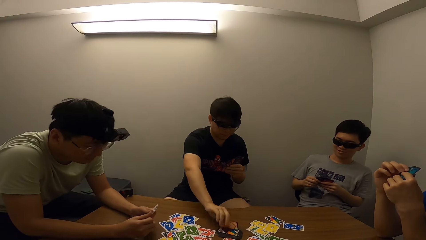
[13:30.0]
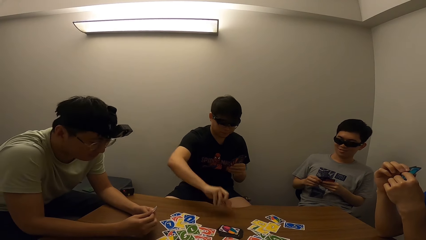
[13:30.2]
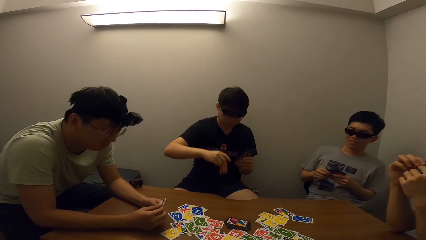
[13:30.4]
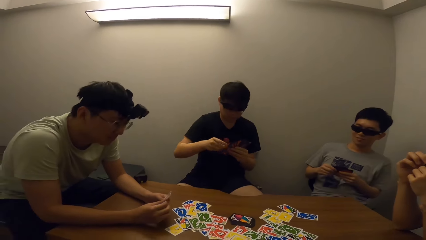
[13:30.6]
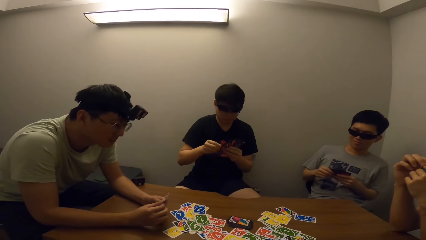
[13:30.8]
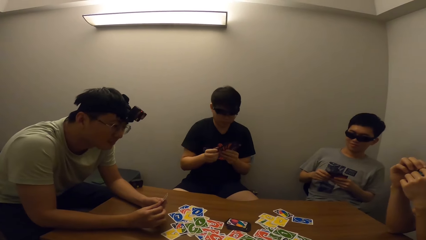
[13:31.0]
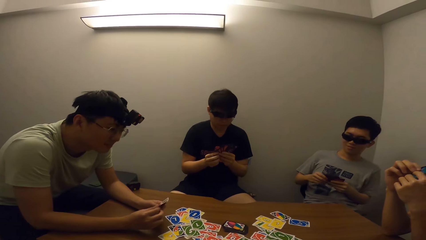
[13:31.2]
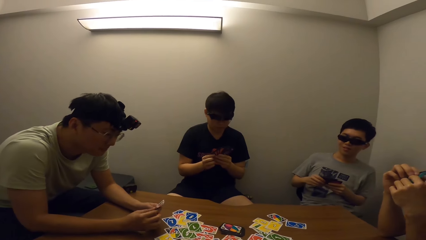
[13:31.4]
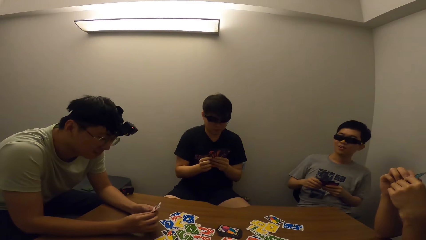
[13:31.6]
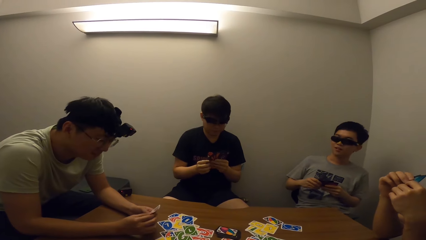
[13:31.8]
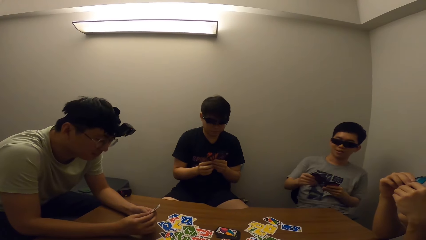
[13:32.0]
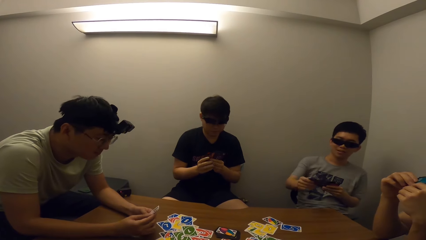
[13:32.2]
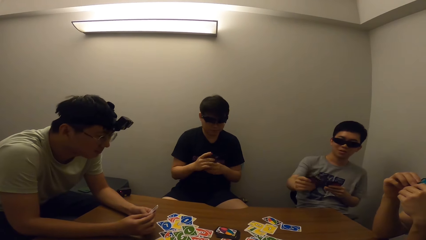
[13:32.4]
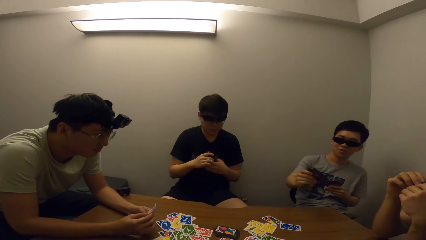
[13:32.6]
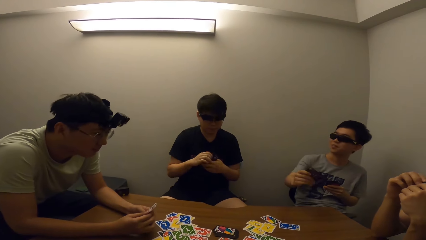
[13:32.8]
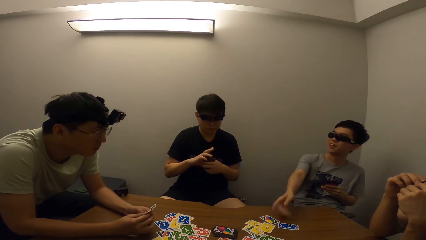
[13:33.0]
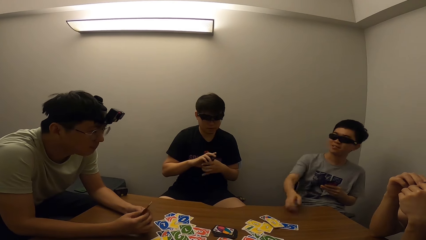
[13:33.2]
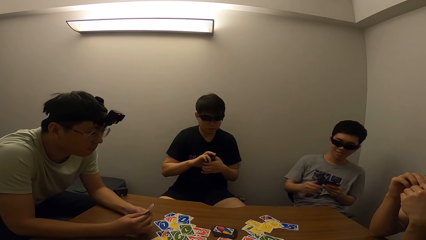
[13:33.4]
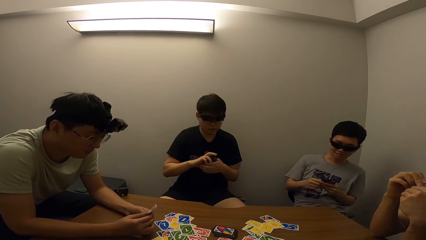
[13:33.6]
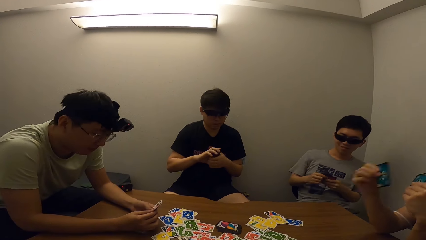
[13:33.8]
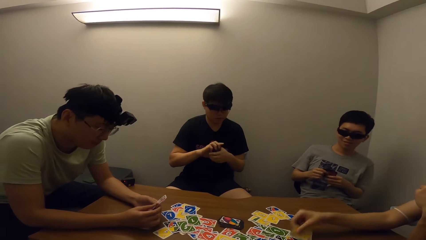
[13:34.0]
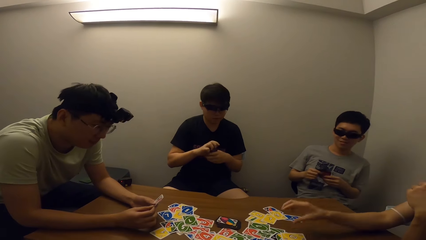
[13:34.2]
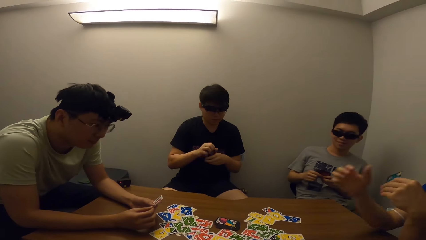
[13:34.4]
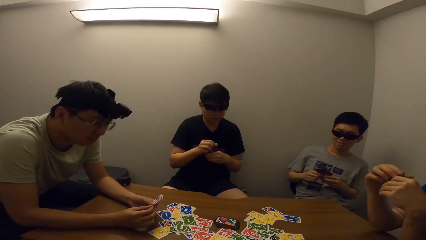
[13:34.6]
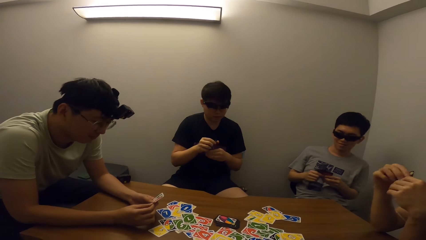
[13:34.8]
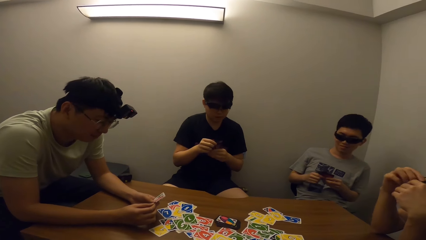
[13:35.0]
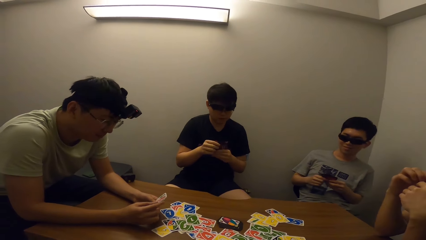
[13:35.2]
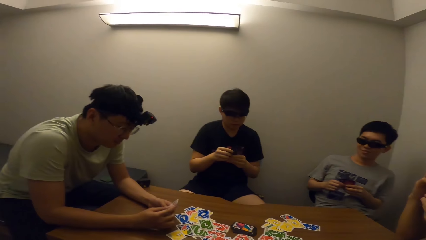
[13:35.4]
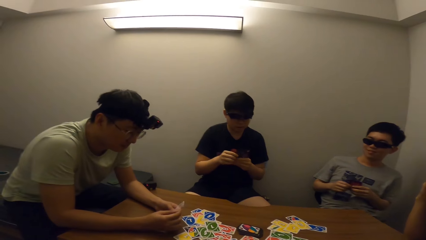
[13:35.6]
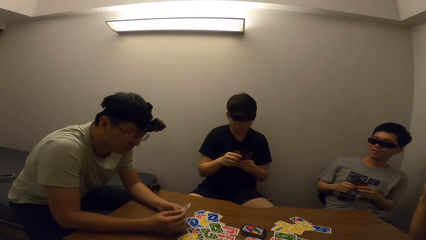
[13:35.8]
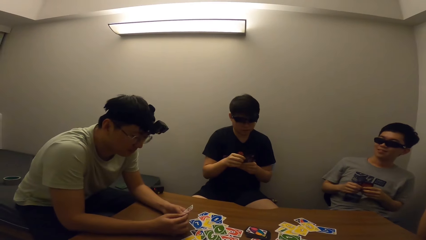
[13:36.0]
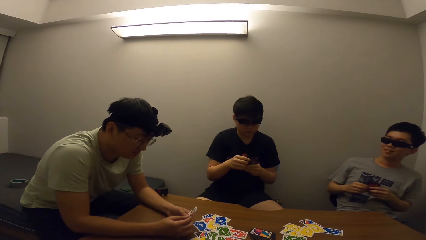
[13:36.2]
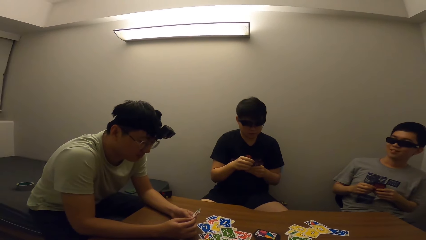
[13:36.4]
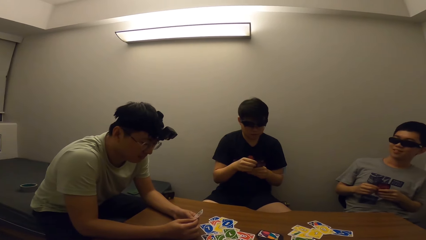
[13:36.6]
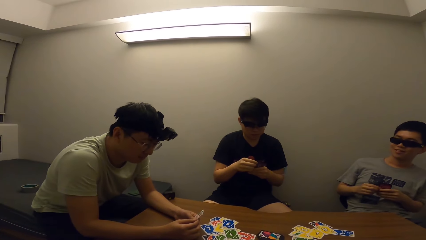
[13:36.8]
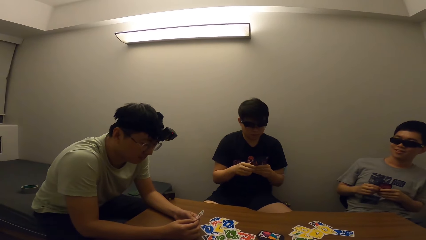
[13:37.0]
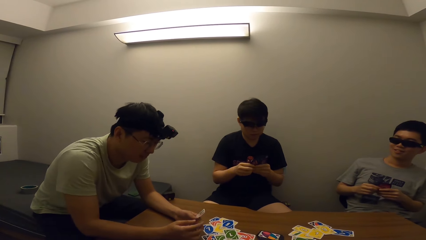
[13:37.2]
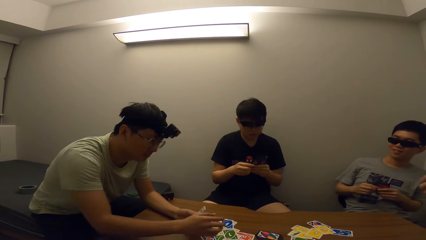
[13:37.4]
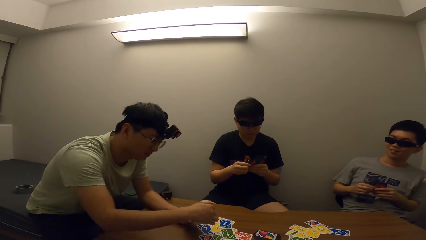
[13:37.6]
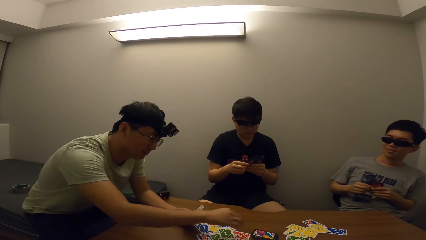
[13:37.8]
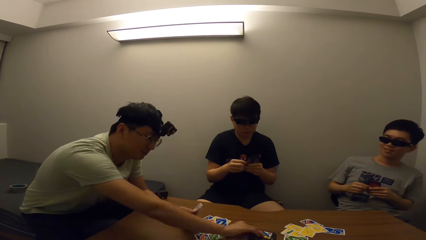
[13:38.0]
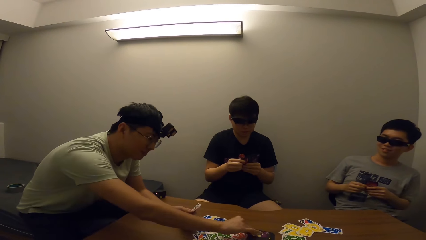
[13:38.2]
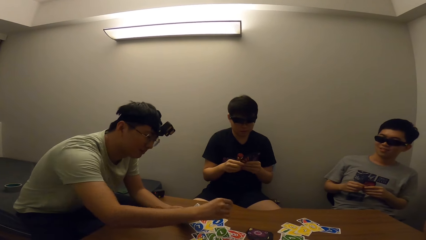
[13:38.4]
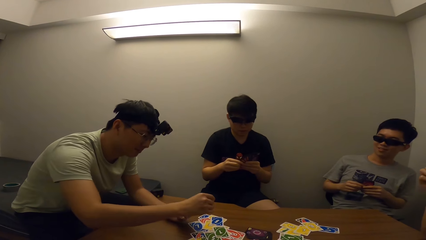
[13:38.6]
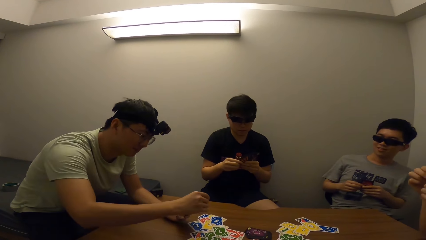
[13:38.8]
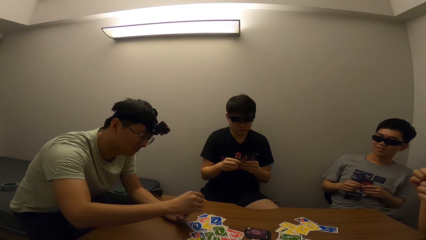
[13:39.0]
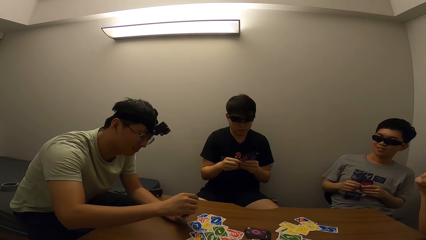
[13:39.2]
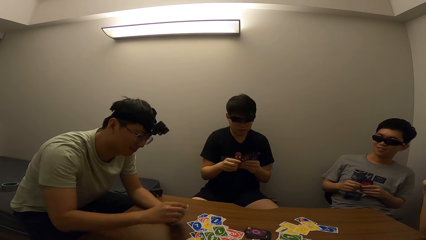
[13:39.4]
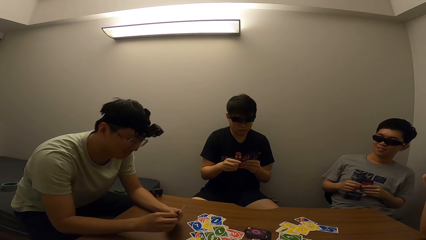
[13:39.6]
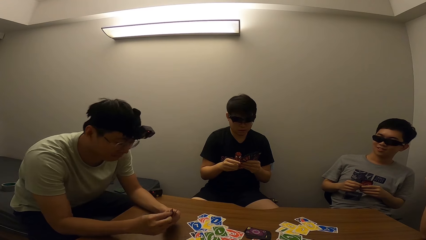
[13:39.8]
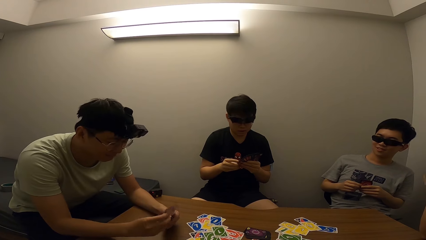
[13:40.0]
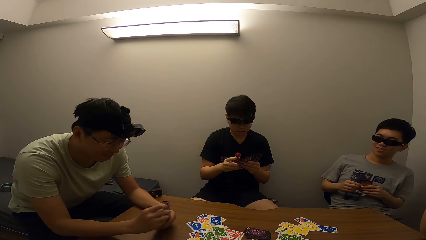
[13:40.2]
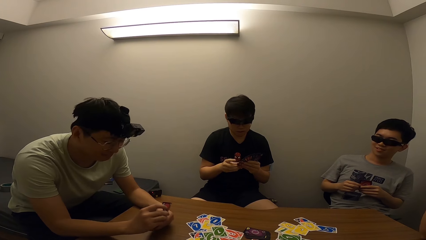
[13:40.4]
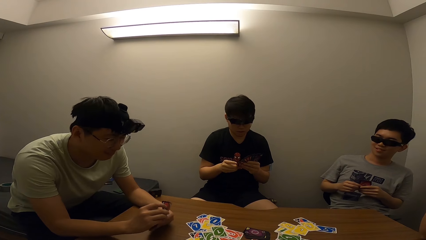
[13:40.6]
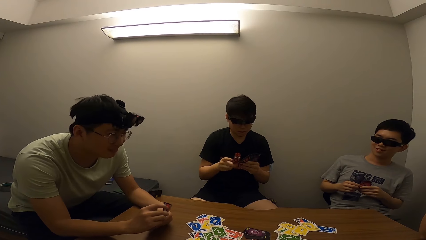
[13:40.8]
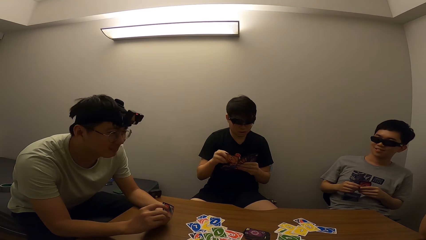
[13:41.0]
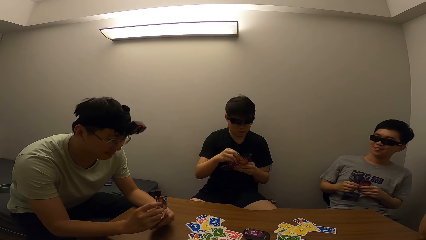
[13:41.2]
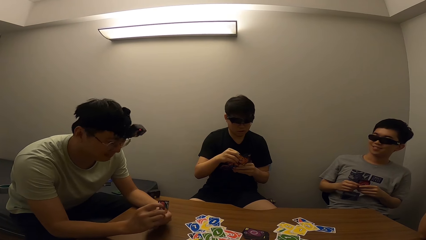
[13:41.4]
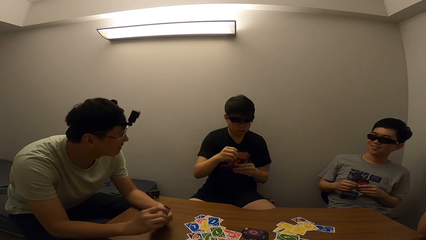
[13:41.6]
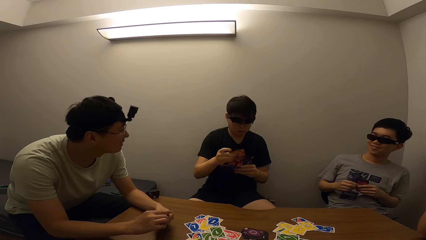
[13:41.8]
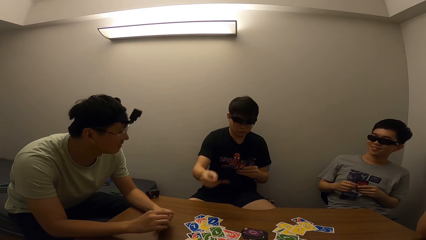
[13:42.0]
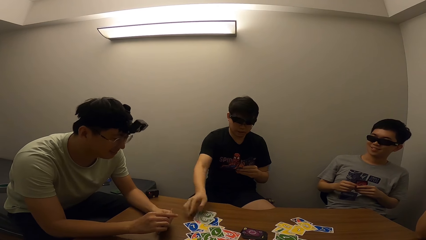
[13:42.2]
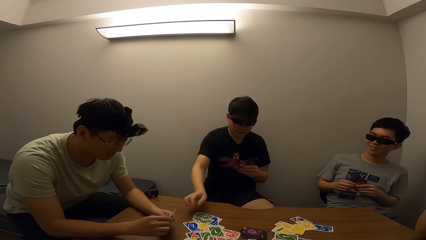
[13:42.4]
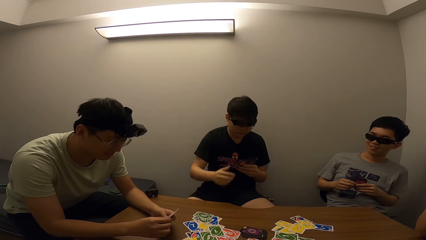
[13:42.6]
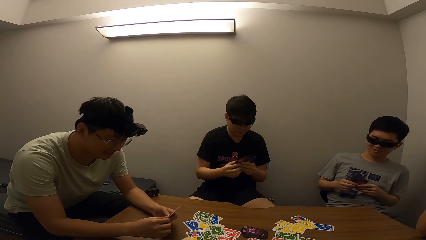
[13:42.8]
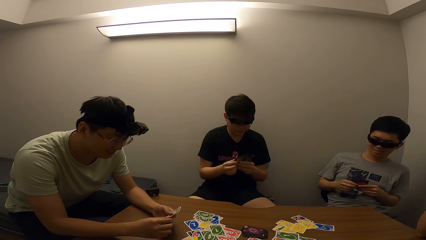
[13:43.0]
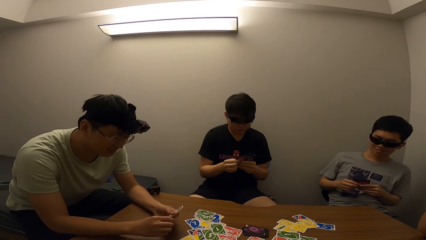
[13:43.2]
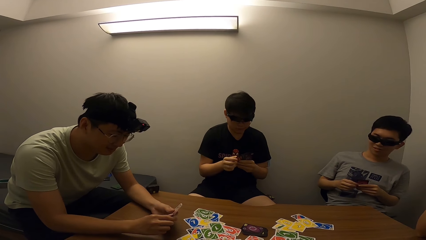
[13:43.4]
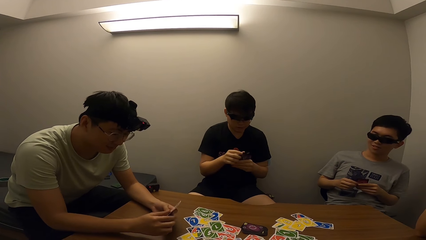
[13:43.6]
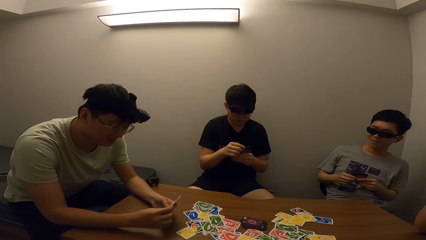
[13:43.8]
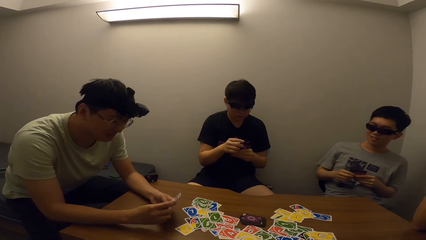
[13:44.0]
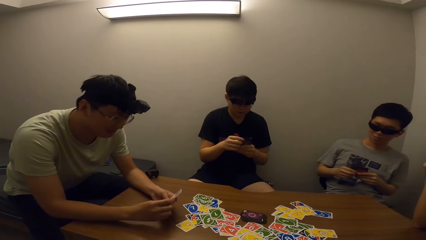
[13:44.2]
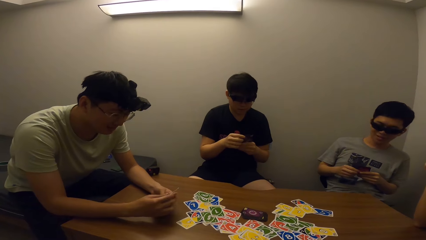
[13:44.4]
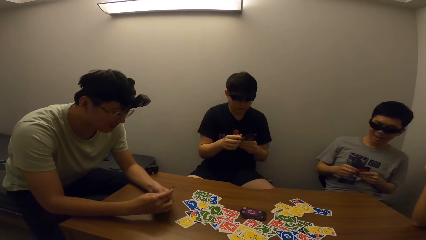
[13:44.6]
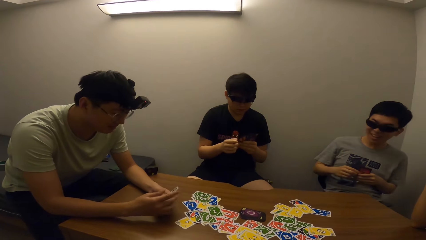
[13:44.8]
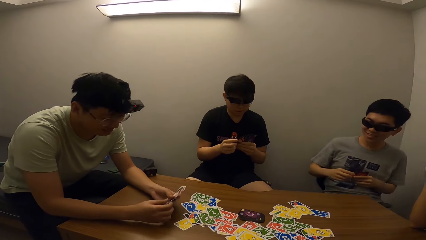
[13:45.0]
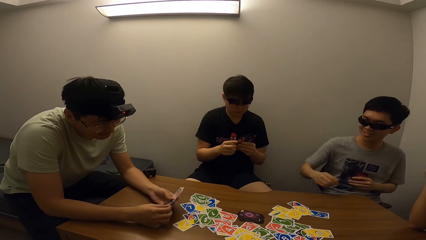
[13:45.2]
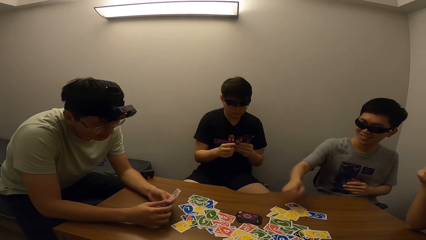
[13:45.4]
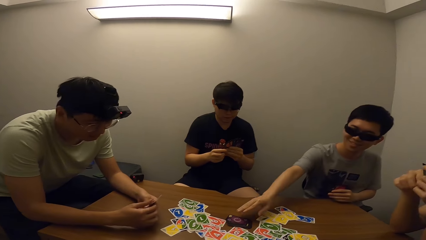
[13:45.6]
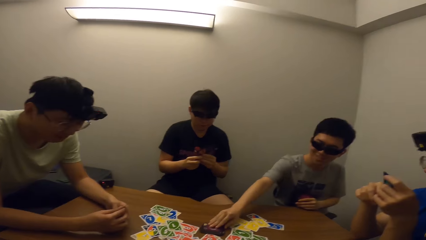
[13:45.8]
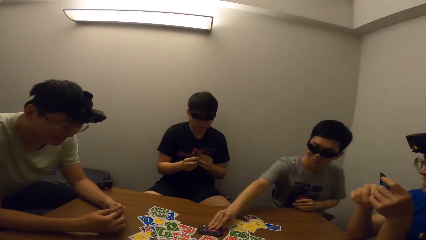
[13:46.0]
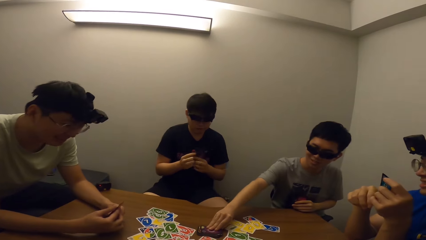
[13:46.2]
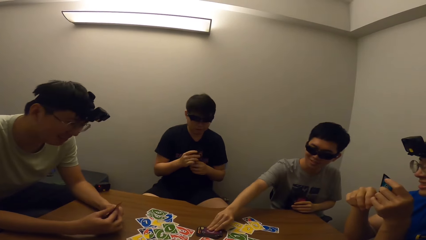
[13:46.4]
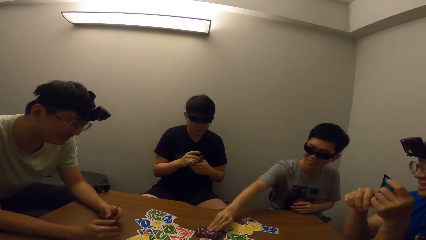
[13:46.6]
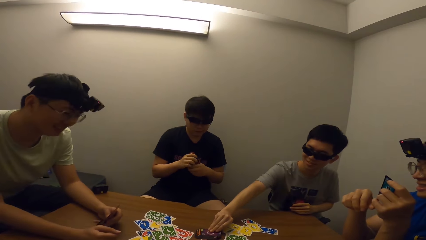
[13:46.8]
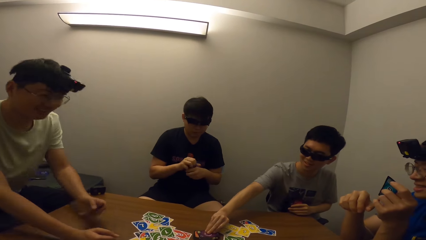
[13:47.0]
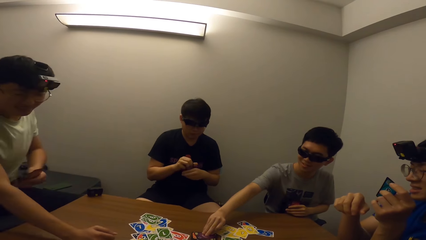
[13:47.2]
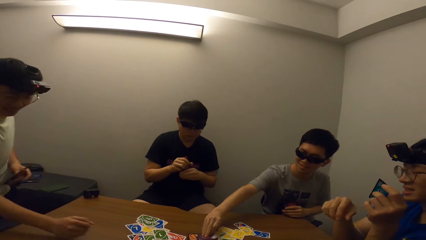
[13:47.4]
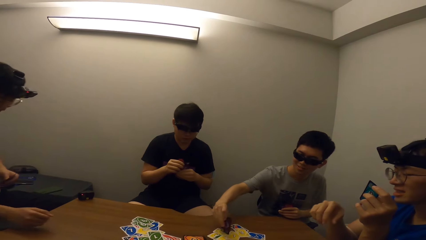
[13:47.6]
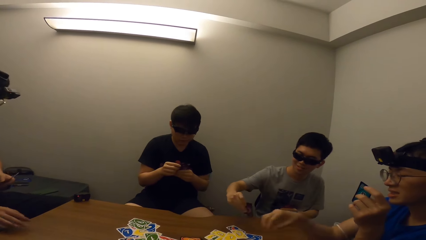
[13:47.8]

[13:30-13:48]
A man picks a card from the deck. A boy places a card on the table. Another man places a card on the table. Another man drops a card on the table. A man picks a card. The first man places cards on the table. A man picks a card from the table.
